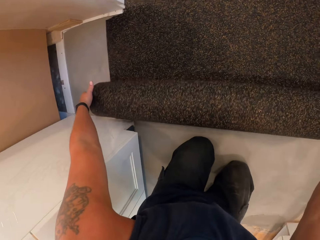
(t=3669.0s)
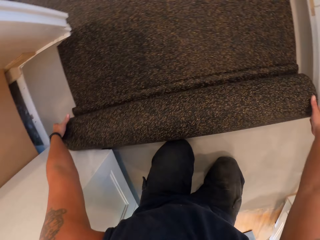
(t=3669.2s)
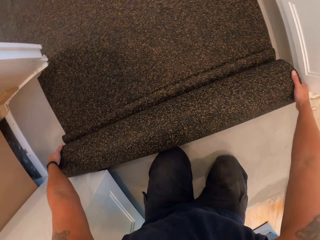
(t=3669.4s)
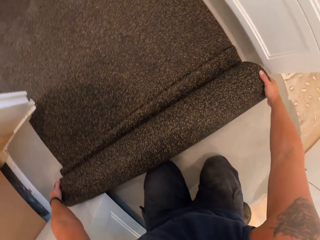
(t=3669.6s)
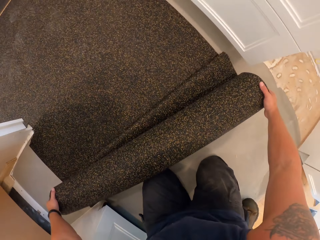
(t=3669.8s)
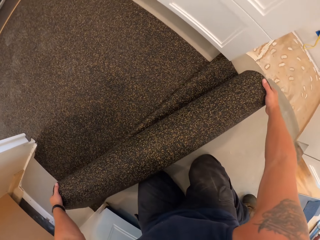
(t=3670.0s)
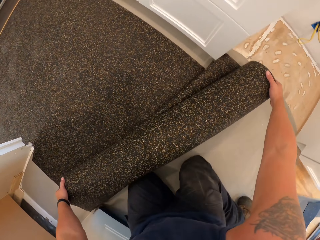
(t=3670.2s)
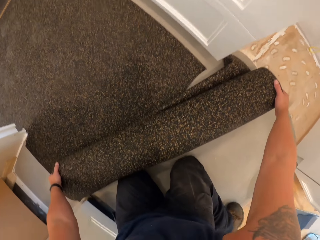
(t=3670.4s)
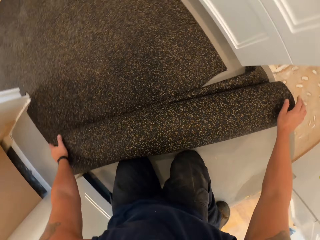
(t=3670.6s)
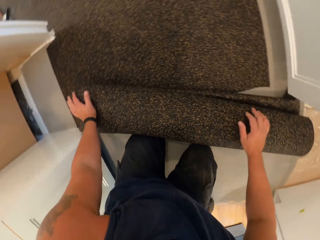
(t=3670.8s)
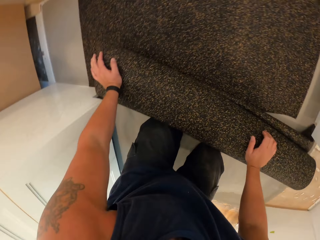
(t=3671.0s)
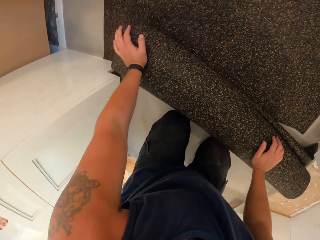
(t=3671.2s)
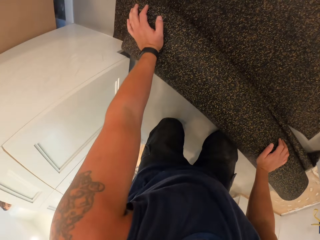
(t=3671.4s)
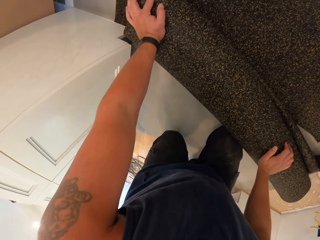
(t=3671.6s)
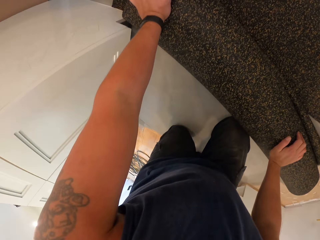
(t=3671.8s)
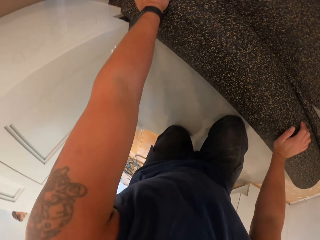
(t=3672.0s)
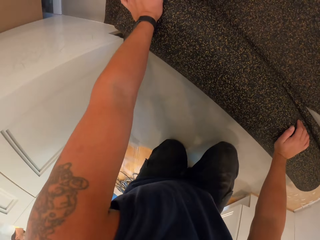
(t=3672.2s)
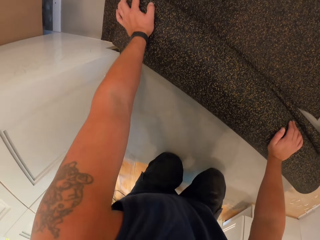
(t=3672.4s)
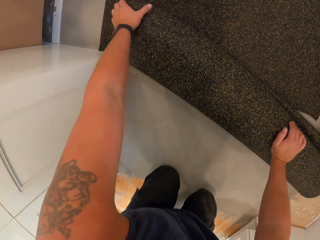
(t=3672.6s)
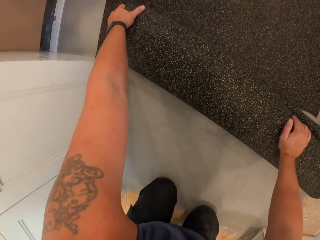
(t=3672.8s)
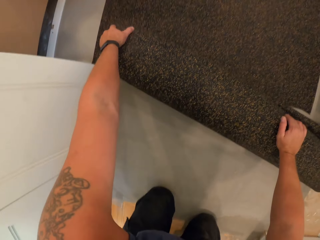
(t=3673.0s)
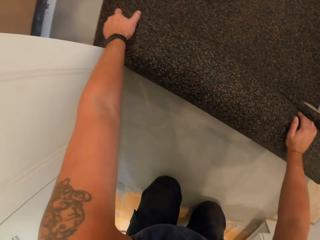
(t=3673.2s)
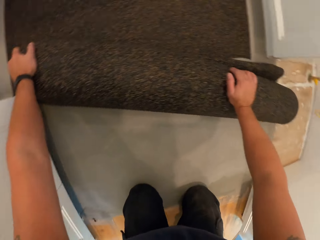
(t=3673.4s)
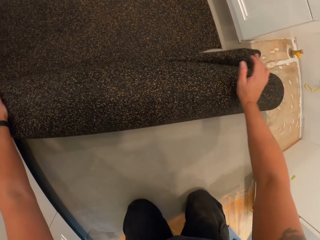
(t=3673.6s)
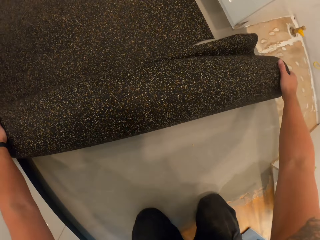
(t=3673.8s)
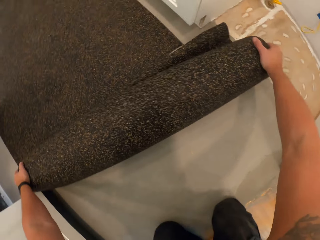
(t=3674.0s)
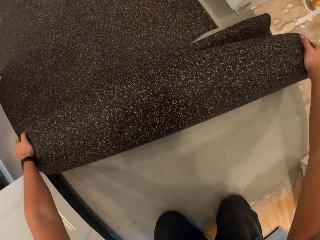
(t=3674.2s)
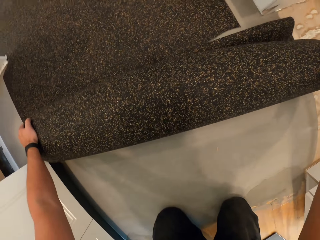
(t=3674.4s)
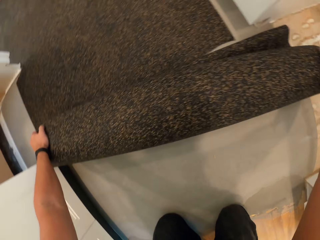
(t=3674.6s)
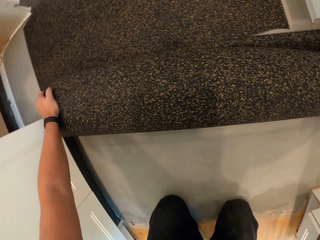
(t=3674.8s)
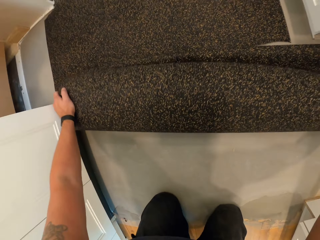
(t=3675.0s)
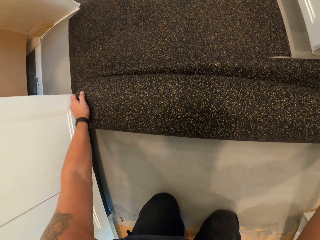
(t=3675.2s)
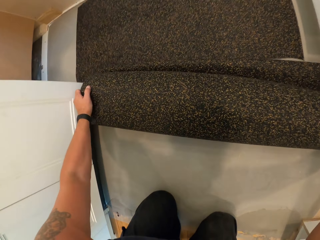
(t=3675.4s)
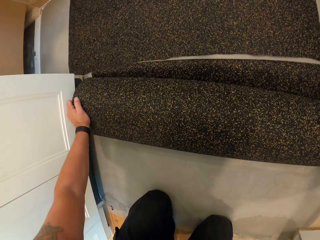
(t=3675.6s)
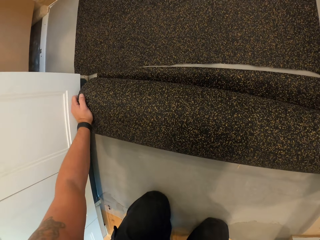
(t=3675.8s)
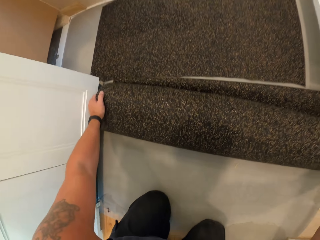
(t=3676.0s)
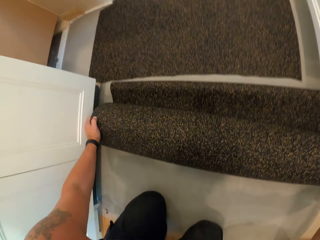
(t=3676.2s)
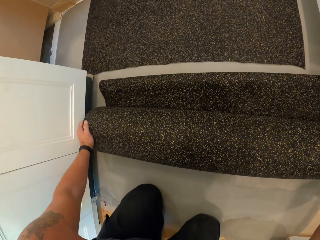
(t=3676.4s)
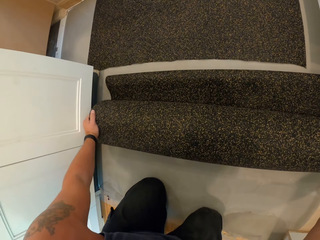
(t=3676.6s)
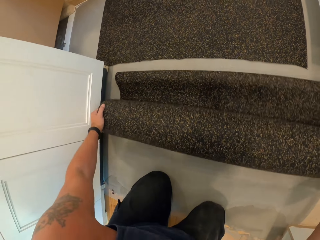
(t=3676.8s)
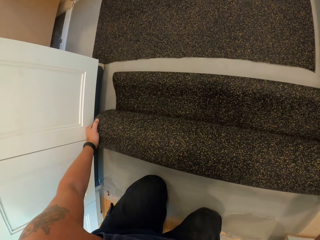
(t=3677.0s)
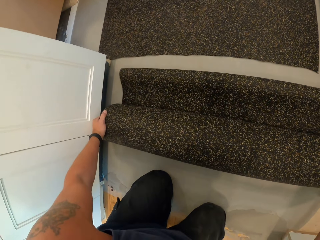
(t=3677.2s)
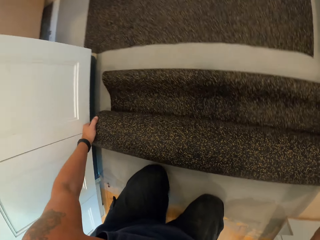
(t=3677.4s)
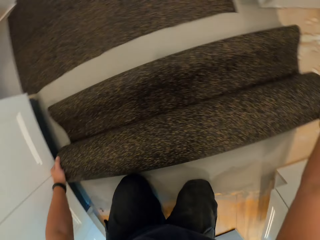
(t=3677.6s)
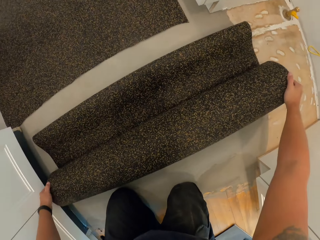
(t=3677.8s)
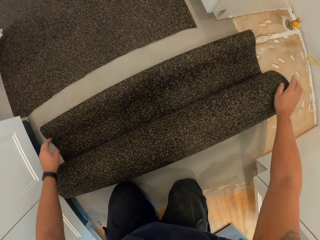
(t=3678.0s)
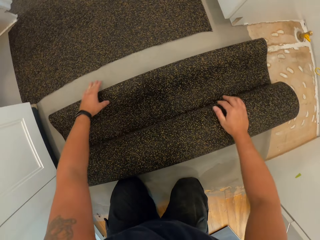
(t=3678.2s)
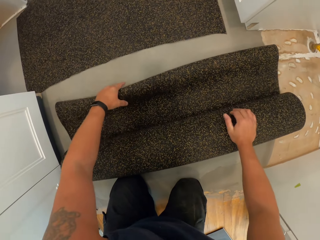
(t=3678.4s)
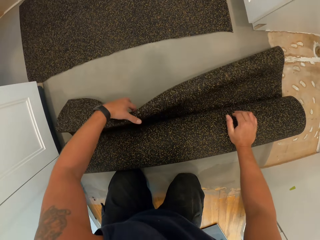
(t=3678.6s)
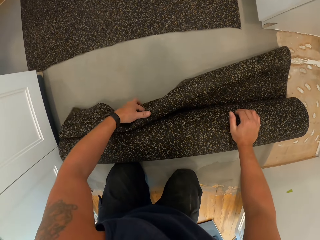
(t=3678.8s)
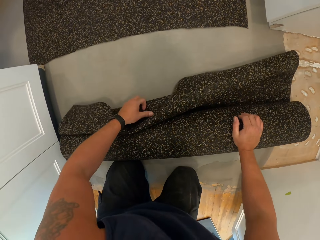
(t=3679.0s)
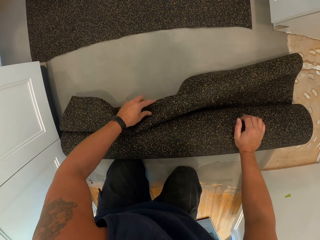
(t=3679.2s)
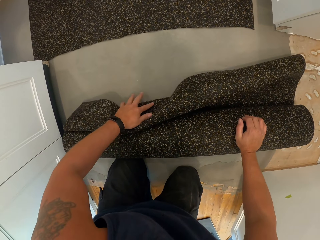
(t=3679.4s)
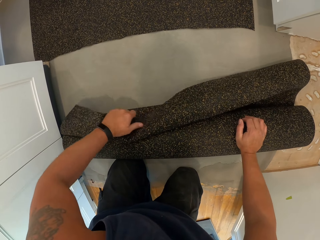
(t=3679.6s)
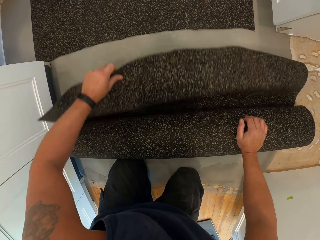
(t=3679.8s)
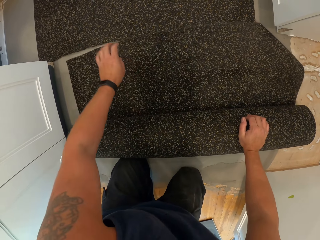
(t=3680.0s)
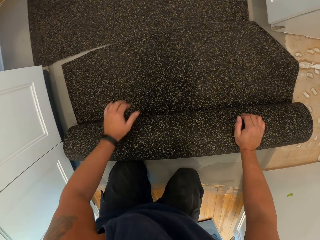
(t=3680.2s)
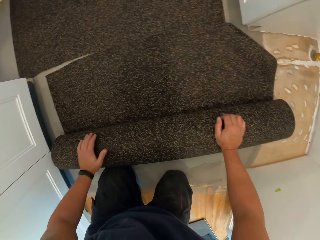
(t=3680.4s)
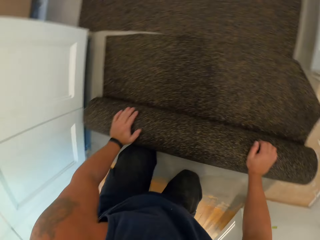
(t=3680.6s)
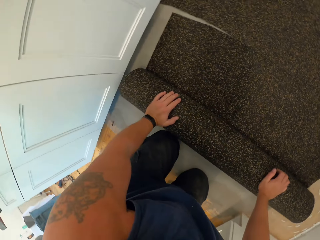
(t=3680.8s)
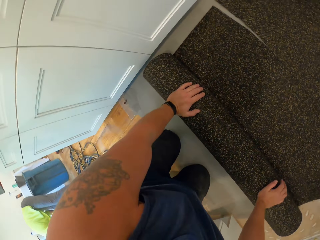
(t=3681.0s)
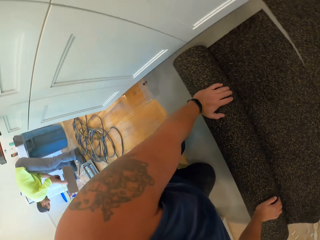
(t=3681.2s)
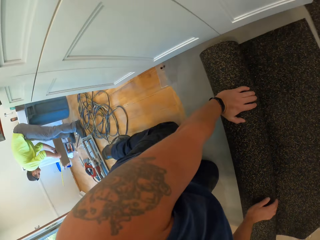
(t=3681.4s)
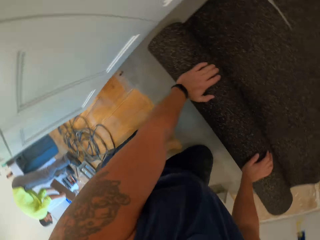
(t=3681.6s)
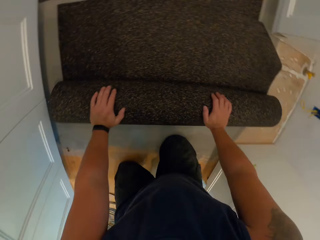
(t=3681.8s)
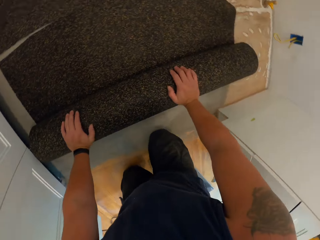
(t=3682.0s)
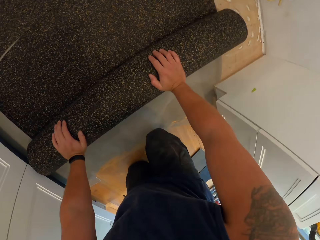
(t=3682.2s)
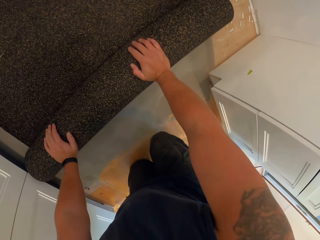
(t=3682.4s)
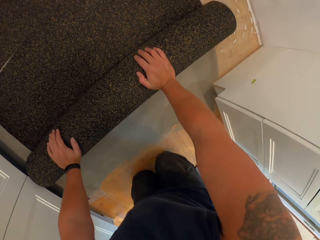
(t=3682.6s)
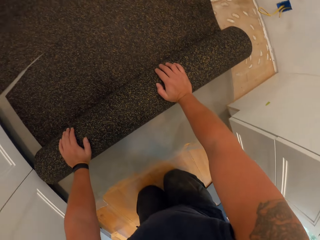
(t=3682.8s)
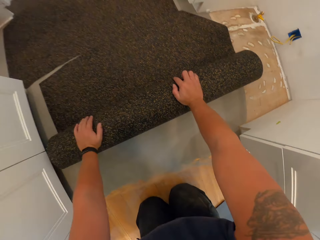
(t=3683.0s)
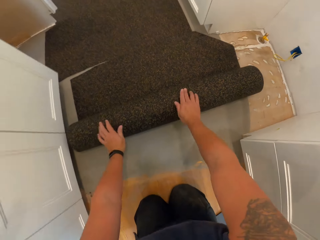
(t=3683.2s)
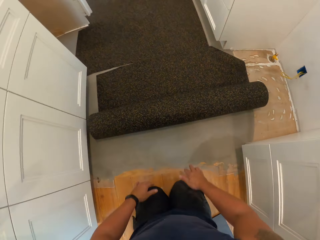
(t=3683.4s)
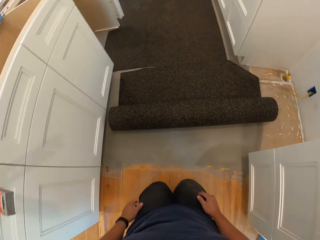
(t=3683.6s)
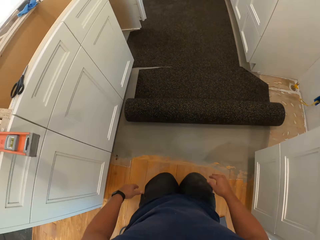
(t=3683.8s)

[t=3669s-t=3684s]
The camera wearer drags a part of the carpet on the floor with both hands. They unroll the carpet tile and look around.

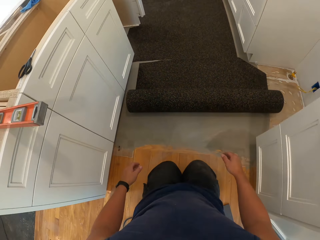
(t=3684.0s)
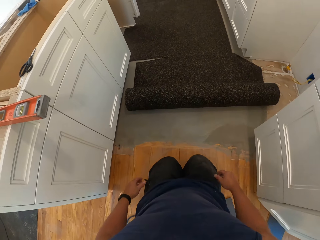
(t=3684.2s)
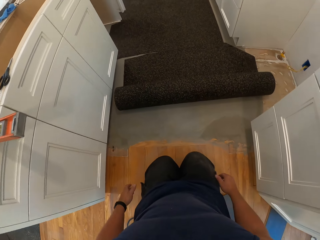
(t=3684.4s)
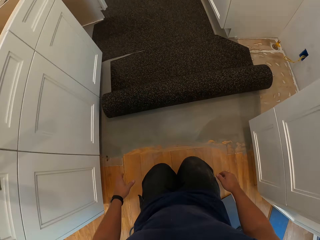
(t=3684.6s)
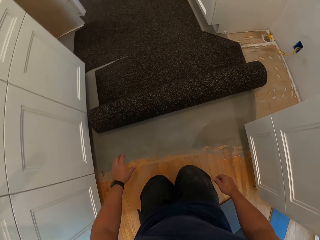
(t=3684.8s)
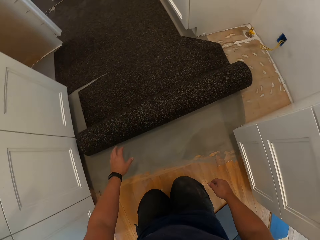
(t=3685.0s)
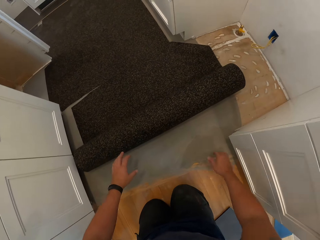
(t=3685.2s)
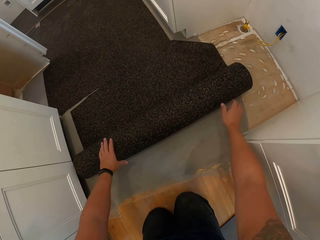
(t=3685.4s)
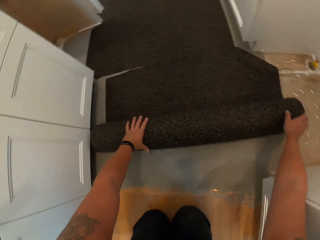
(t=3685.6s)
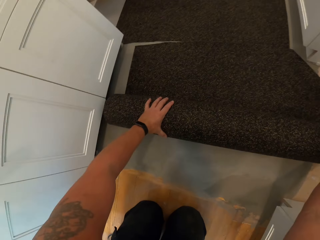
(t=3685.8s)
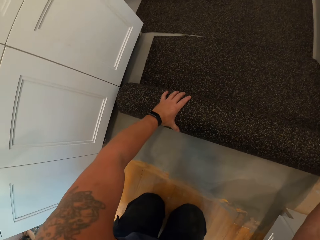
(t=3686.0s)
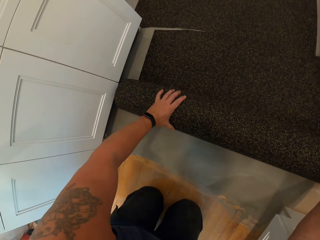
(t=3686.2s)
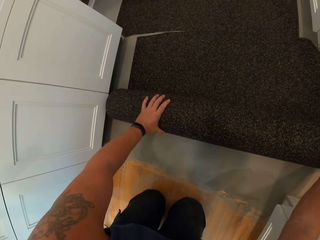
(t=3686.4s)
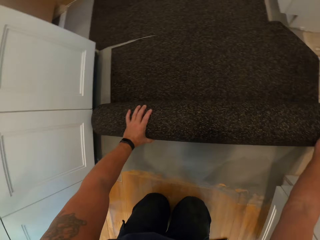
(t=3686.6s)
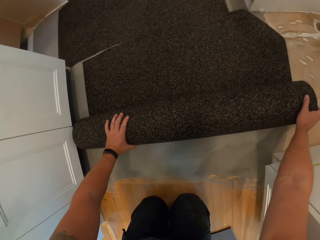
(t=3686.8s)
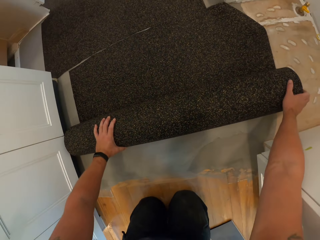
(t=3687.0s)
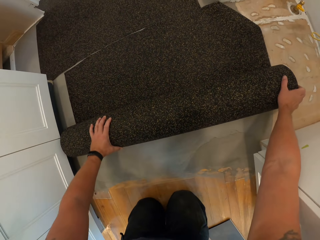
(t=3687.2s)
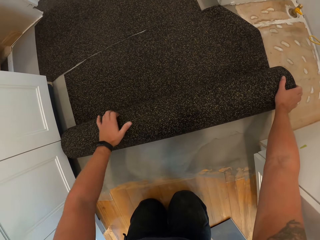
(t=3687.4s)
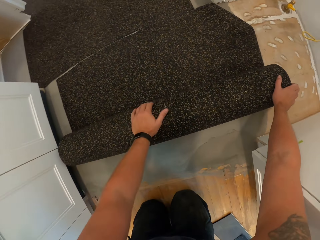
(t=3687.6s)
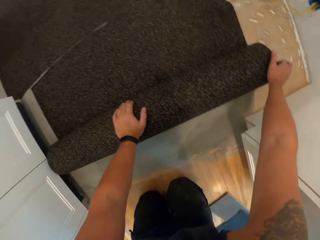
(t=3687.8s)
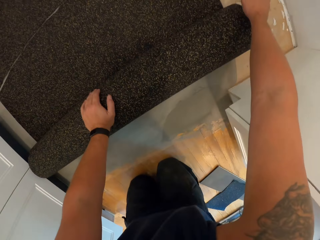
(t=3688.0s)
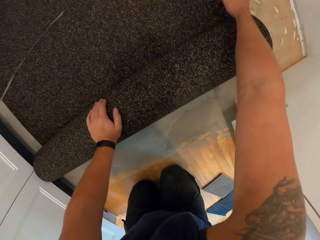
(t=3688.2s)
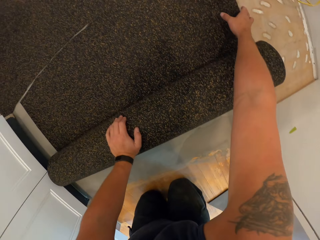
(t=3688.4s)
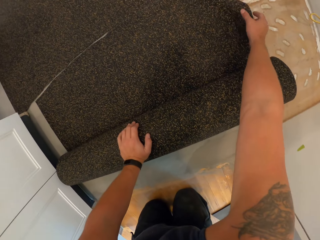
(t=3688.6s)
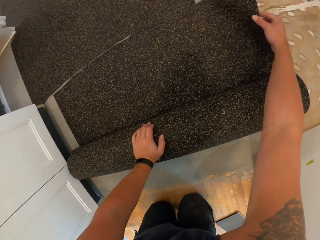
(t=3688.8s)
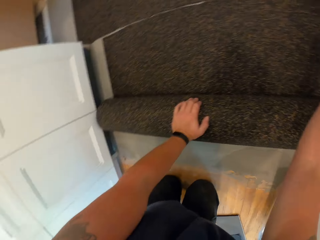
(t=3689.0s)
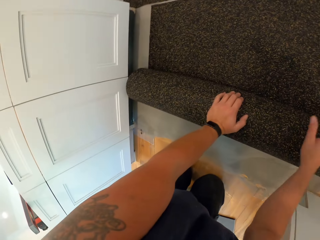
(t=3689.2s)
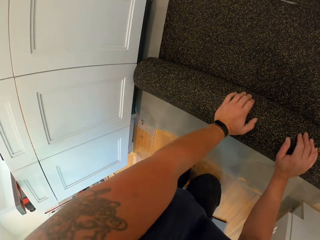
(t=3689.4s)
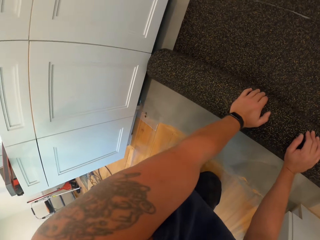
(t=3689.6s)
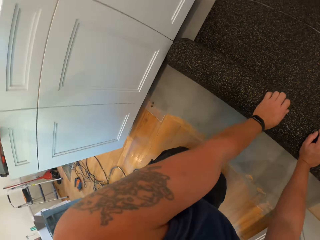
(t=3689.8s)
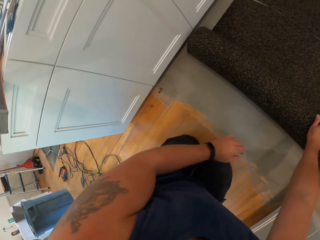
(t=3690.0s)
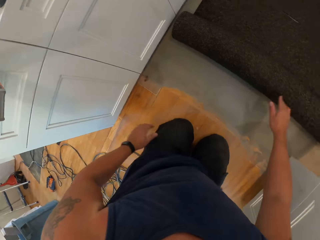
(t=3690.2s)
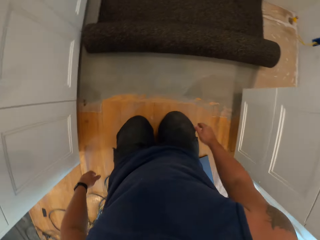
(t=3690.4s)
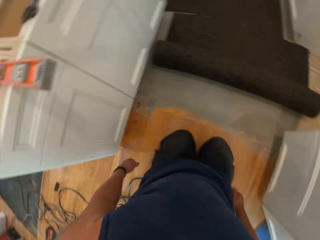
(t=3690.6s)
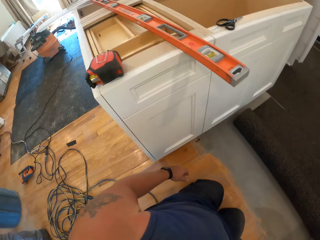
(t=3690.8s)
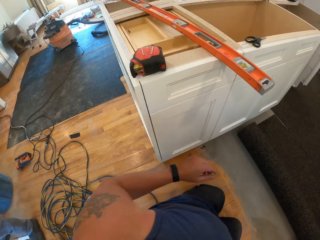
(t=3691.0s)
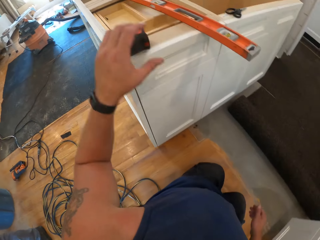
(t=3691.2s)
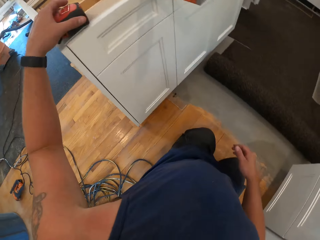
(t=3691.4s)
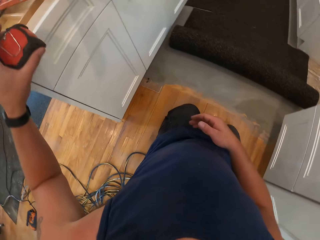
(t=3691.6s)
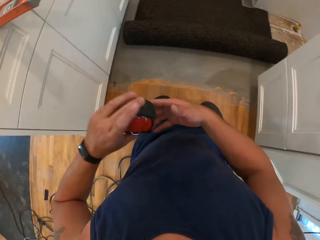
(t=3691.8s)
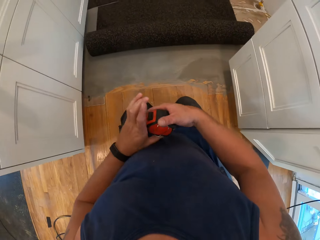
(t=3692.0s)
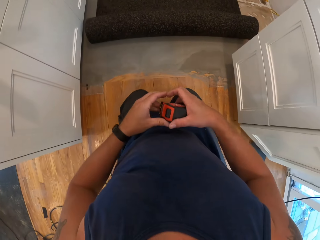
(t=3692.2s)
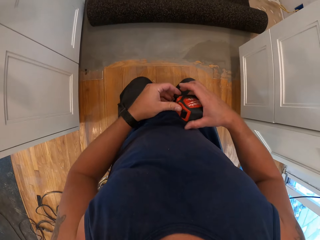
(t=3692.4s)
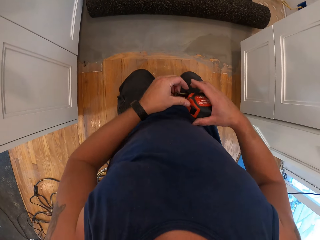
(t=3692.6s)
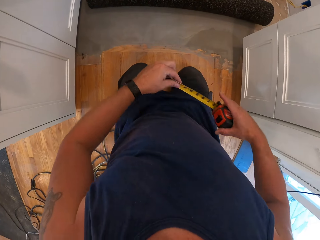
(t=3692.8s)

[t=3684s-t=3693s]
The camera wearer touches the carpet tile and straightens the carpet tile. He picks up a measuring tape on the cabinet with his left hand.
